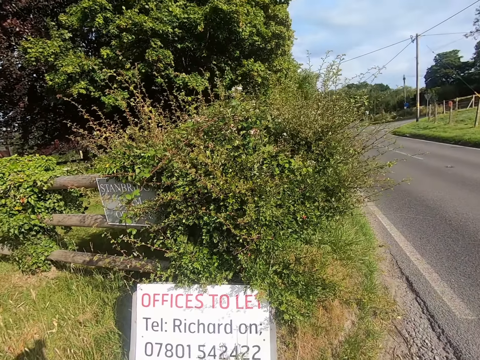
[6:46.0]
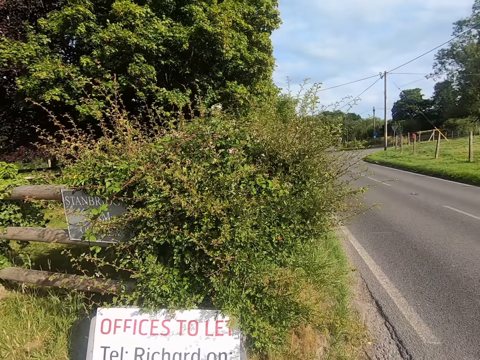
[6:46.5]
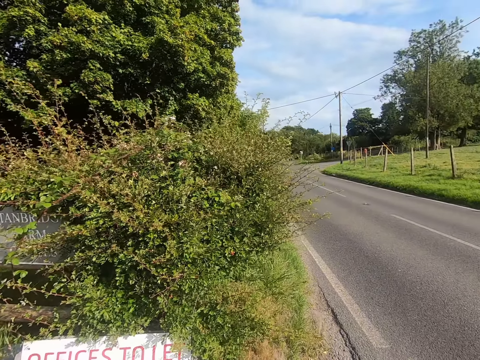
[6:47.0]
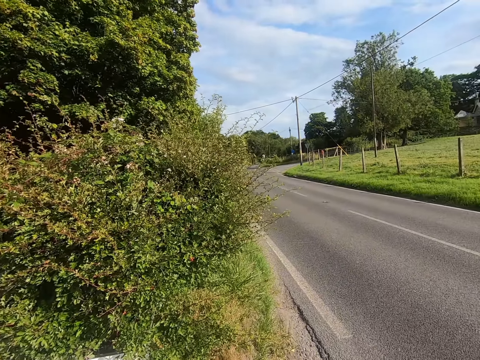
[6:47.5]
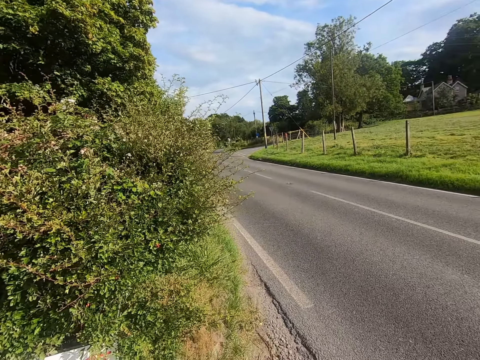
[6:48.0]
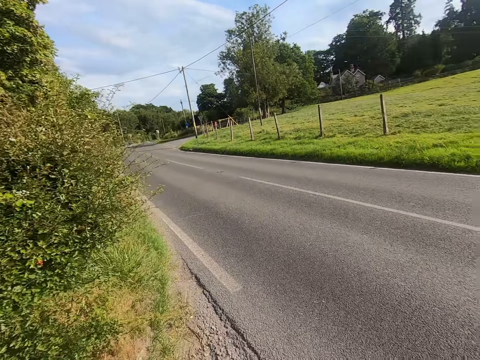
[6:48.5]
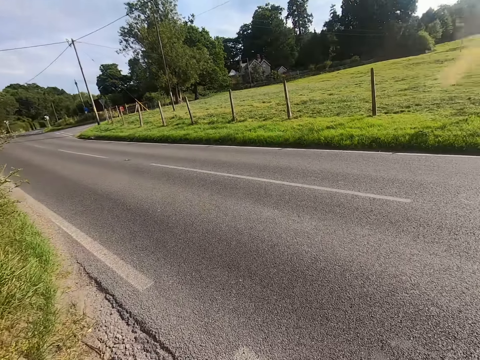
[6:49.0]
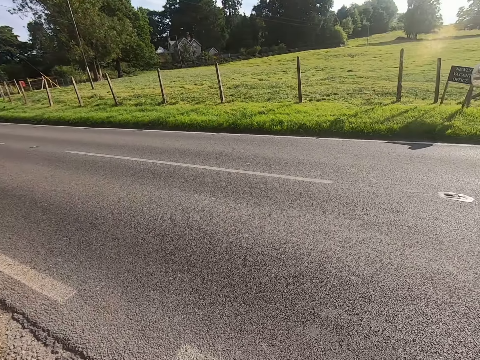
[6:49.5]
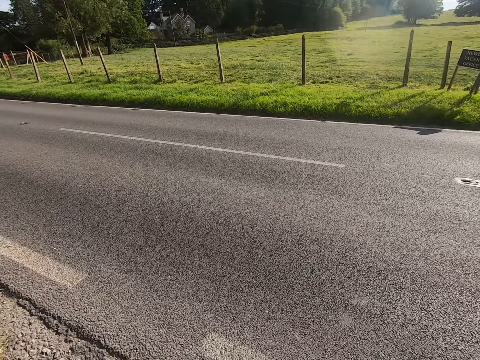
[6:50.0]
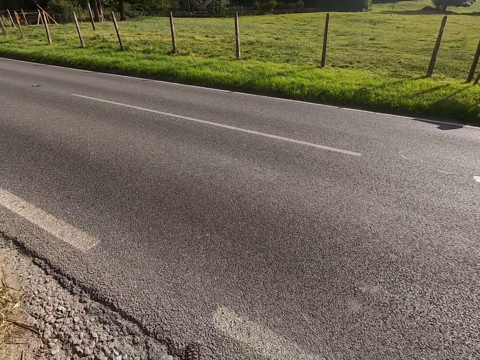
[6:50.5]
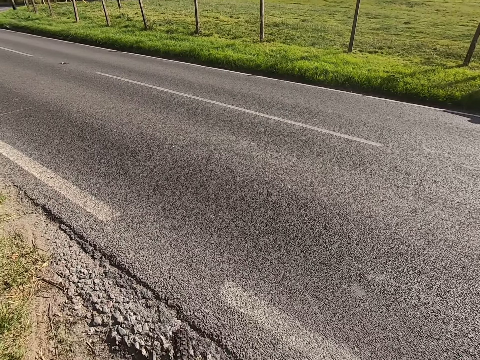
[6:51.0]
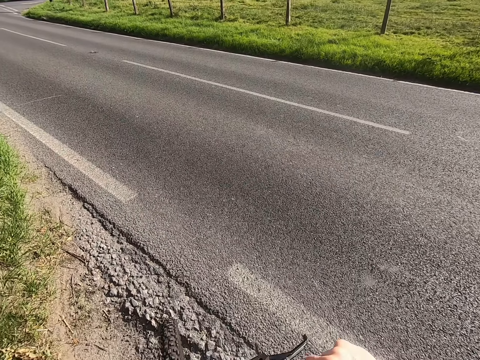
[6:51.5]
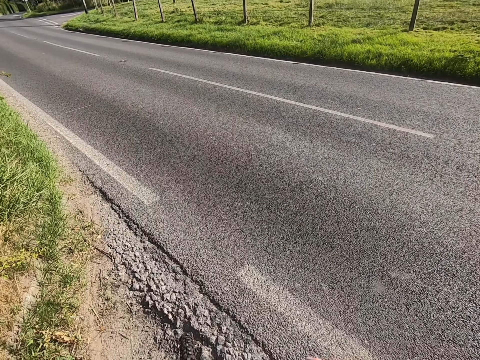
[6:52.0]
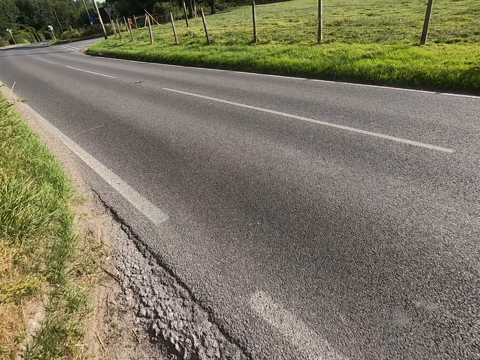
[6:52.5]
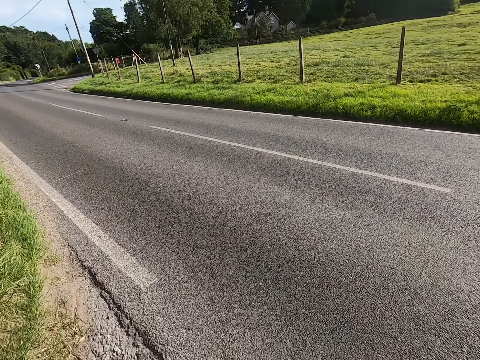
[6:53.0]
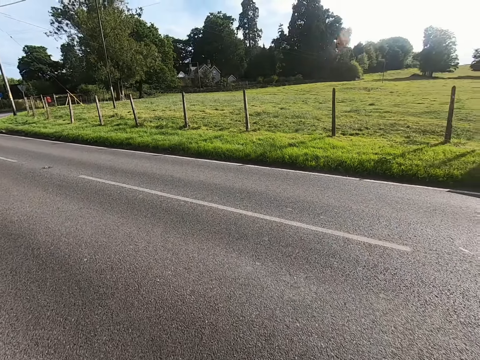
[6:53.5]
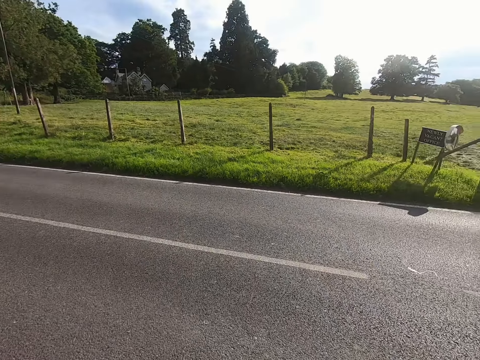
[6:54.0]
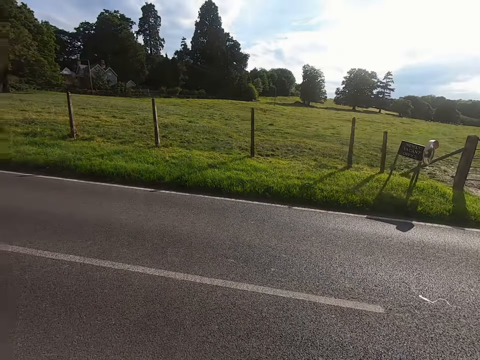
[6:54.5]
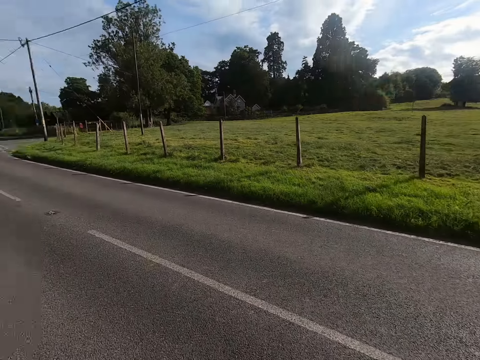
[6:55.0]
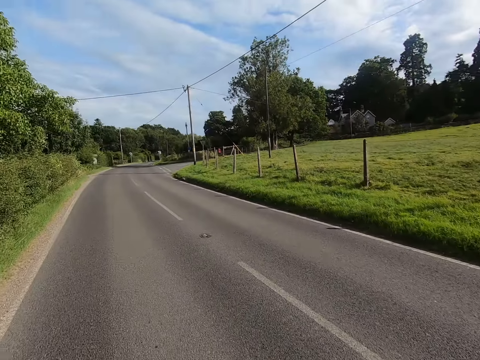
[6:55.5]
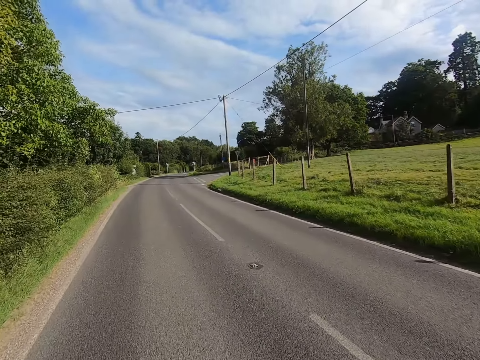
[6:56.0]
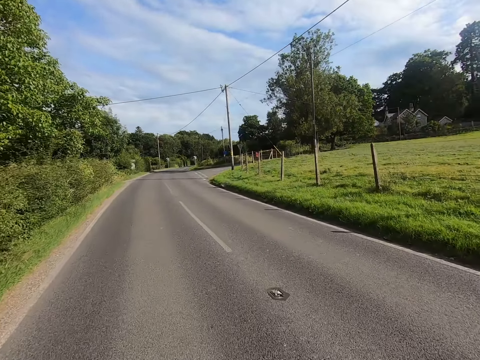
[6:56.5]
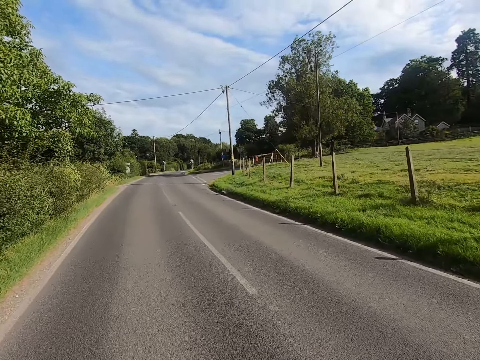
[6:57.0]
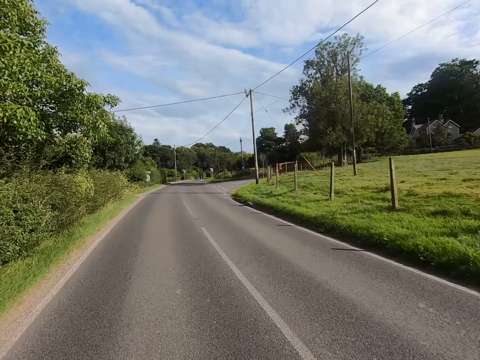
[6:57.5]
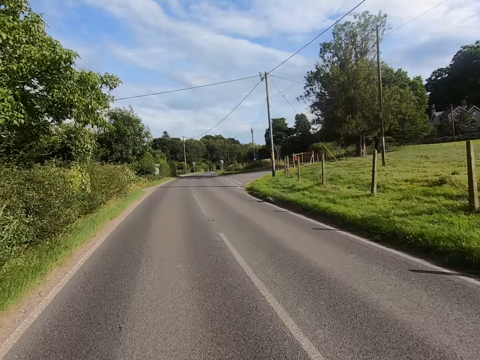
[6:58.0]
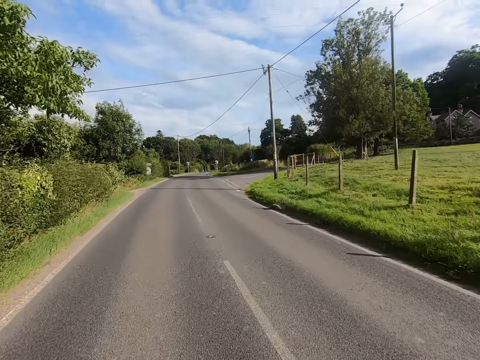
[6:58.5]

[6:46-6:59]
The camera wearer rides the bicycle on the road. They ride the bike on the road.

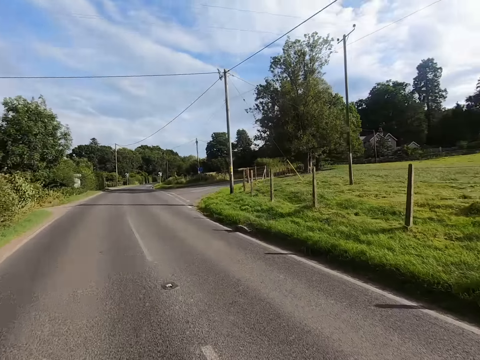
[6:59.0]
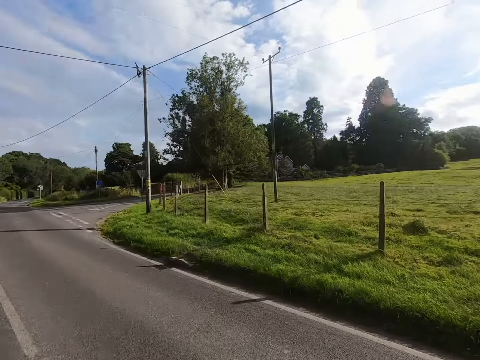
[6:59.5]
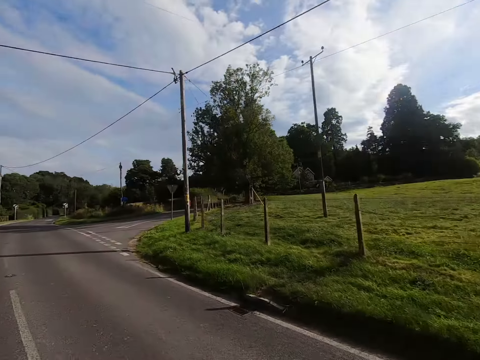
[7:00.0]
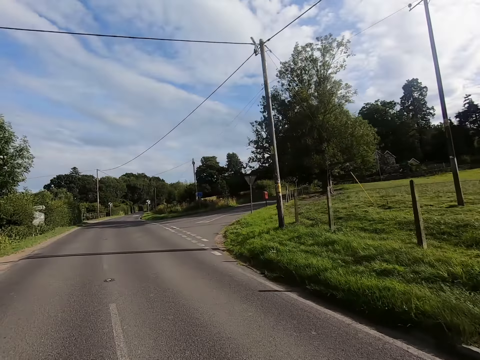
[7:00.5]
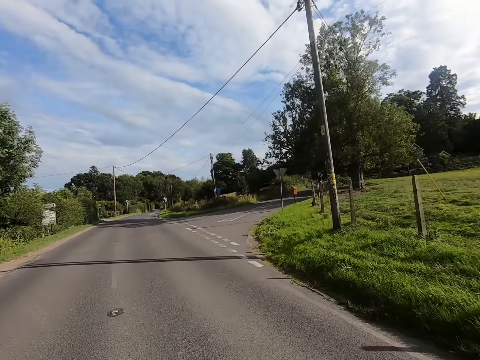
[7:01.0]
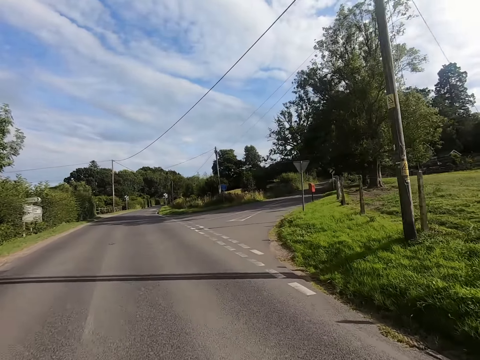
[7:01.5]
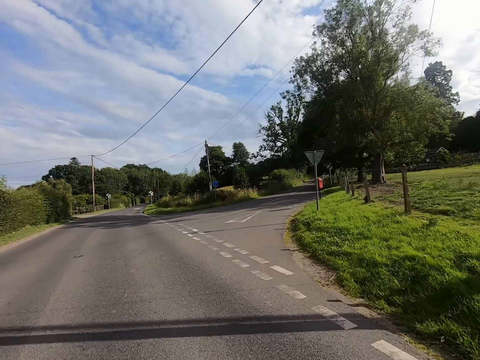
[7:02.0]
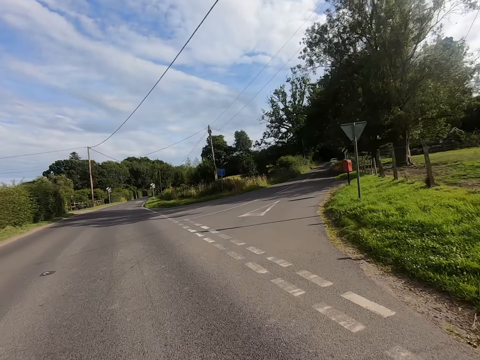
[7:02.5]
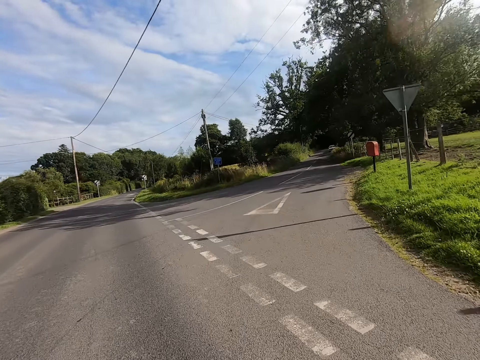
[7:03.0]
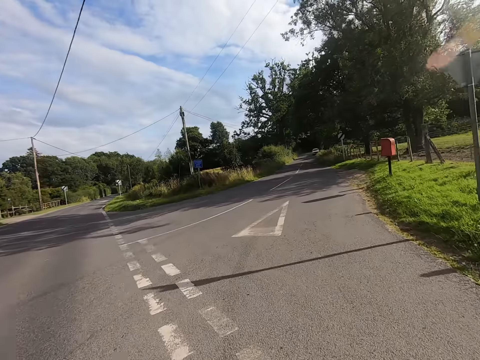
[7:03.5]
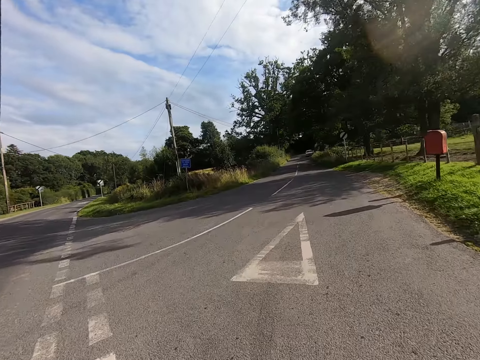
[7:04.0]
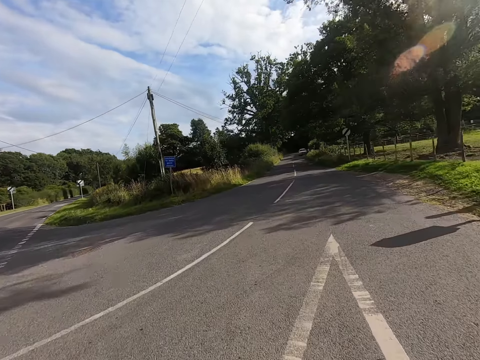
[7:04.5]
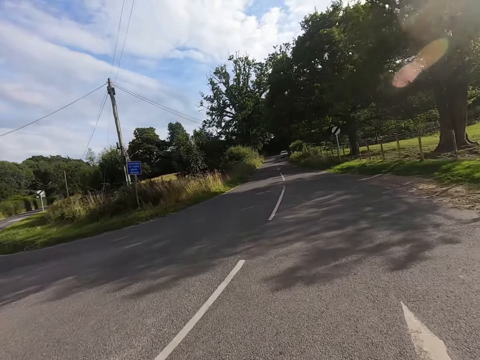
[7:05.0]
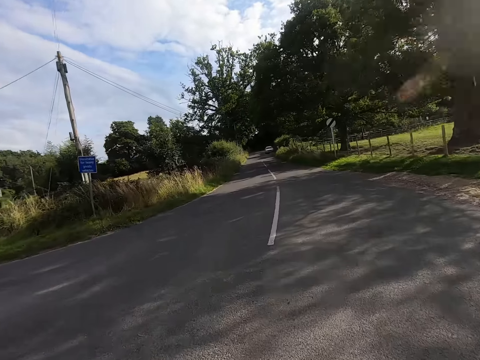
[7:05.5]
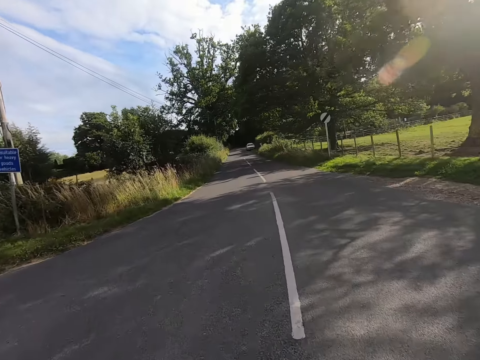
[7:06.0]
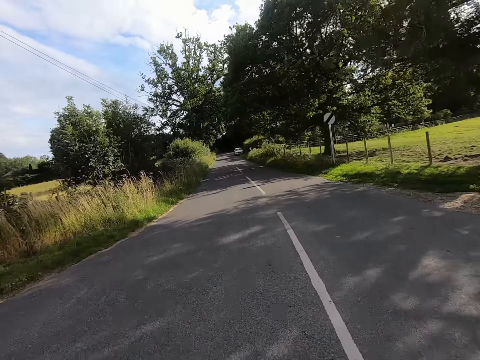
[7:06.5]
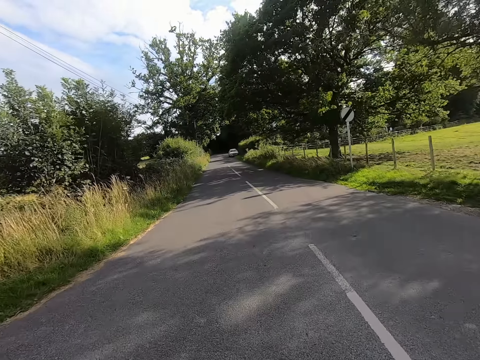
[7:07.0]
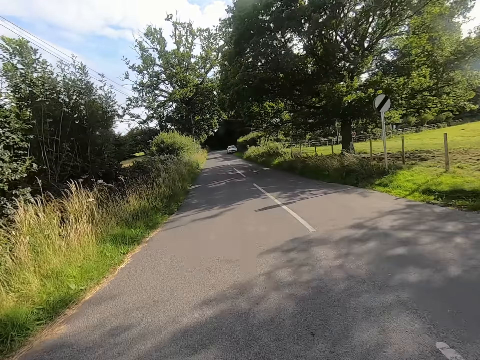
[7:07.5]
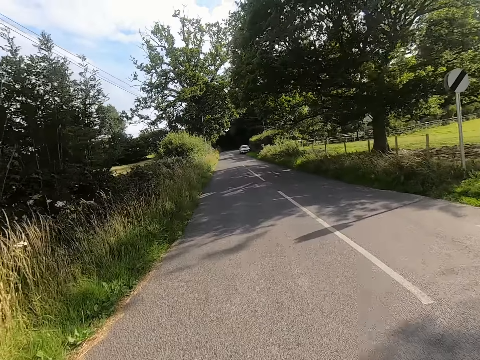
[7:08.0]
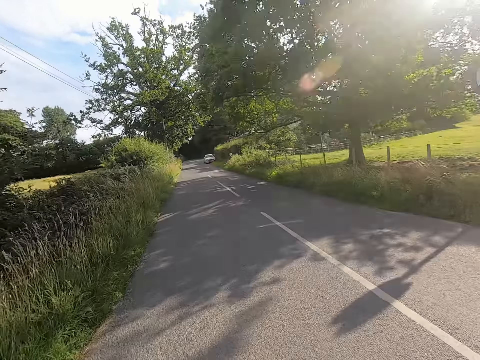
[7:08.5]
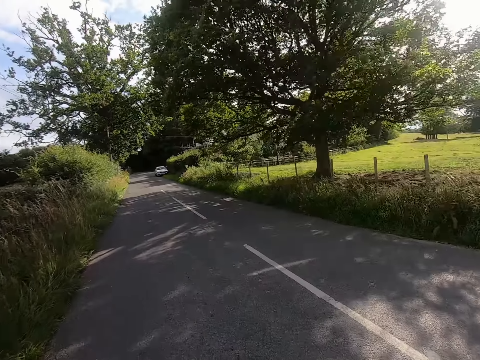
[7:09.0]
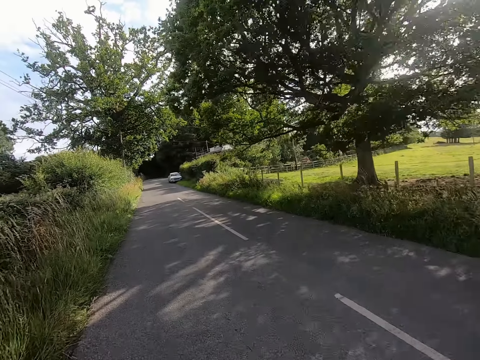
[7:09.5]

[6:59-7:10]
The camera wearer turns right on the road.

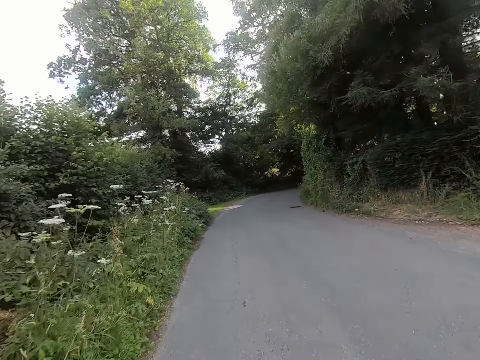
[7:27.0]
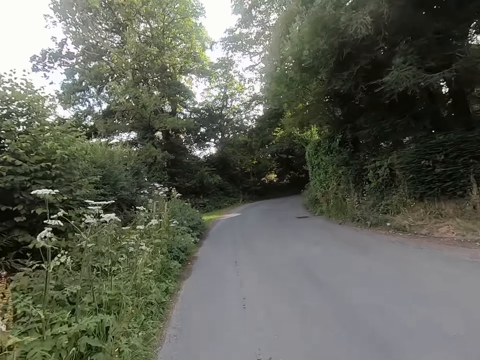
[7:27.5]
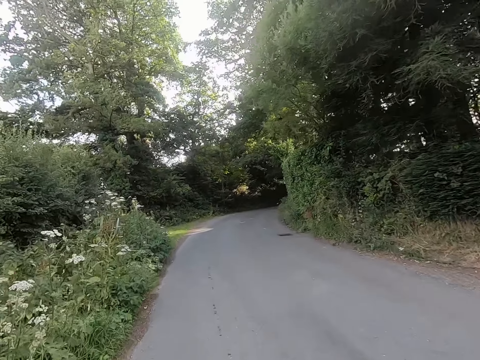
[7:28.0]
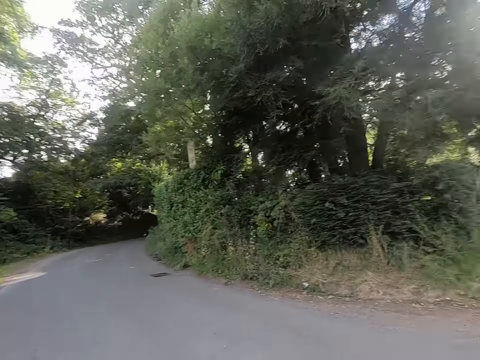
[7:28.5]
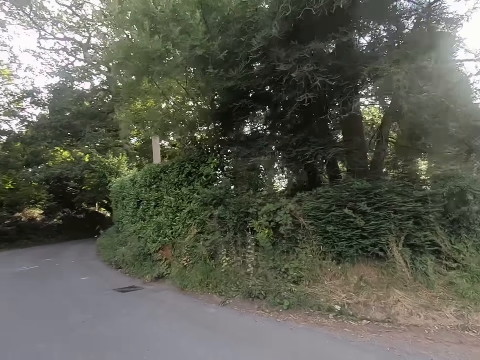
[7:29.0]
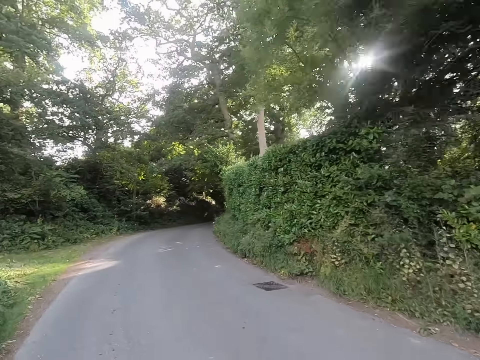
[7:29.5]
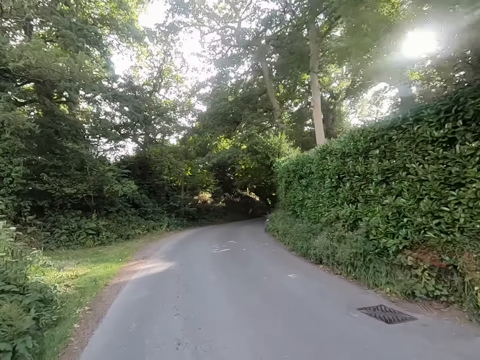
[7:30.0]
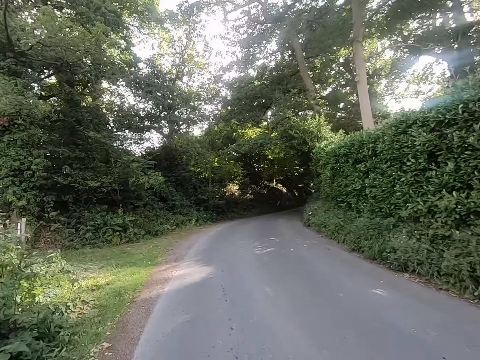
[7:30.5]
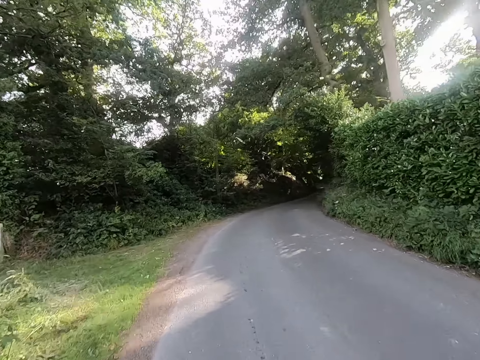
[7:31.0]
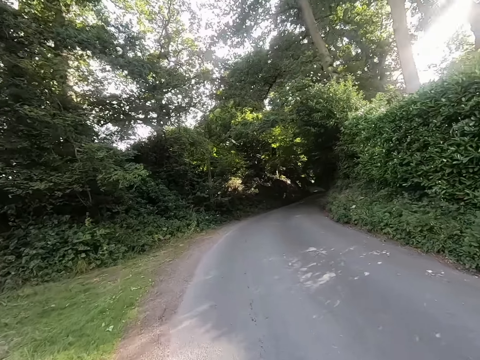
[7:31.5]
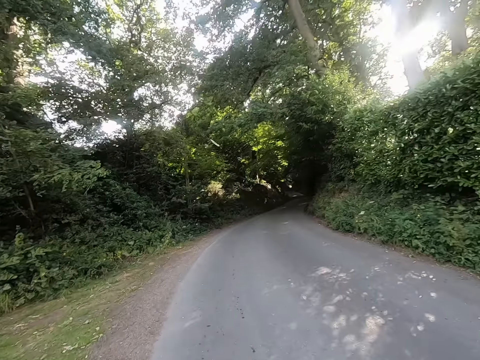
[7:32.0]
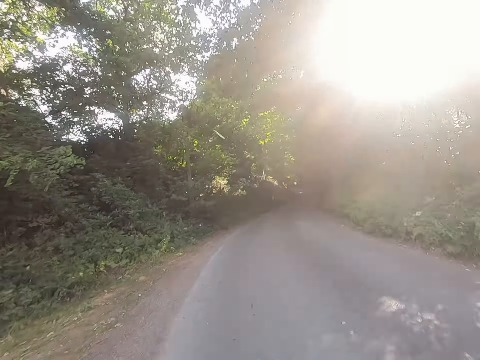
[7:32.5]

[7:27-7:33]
The camera wearer looks around. They ride the bicycle on the road.
